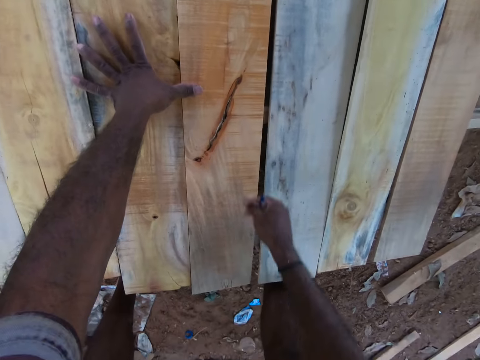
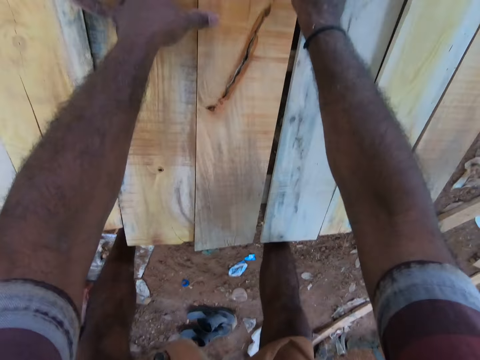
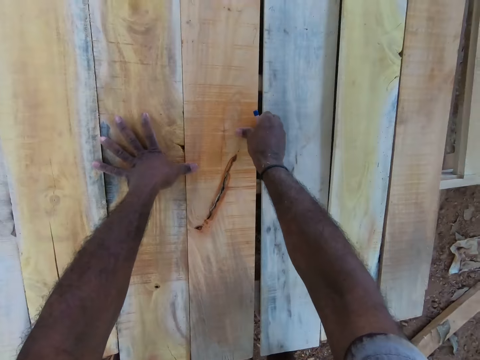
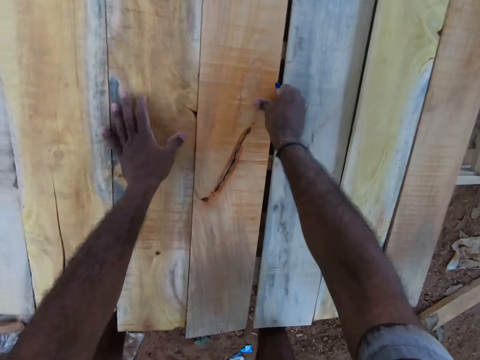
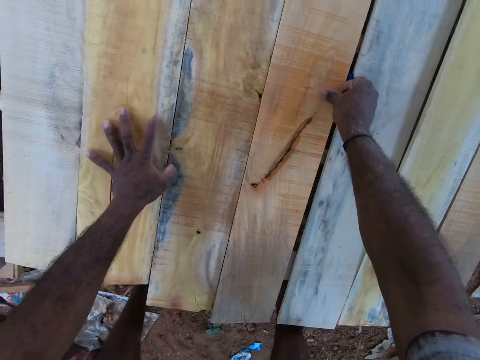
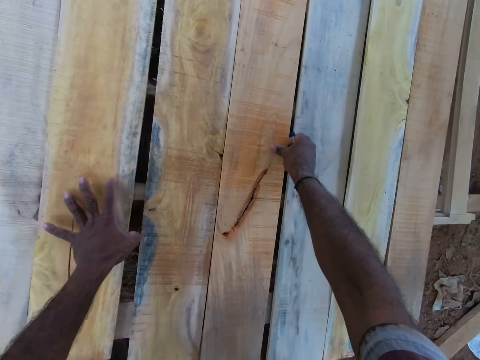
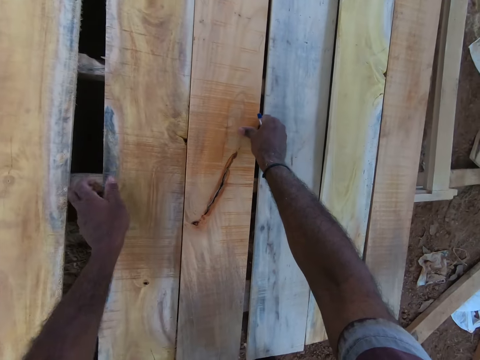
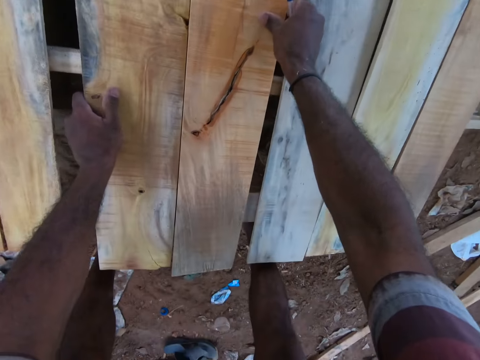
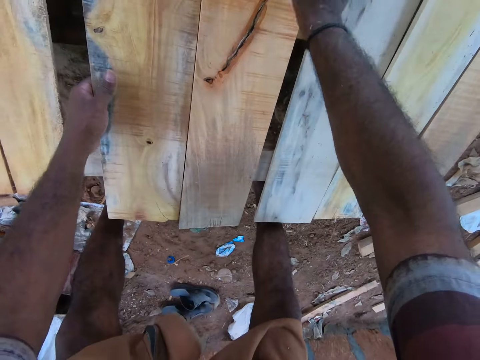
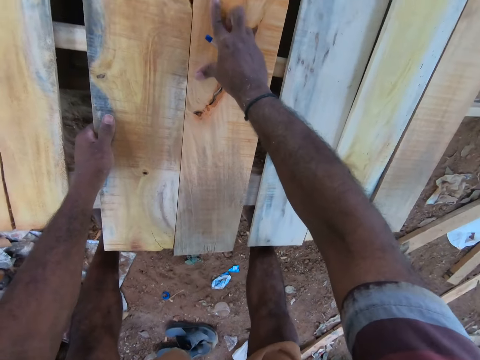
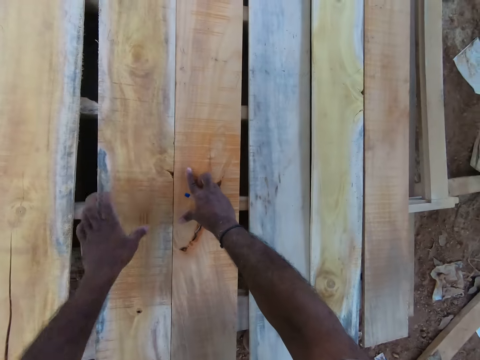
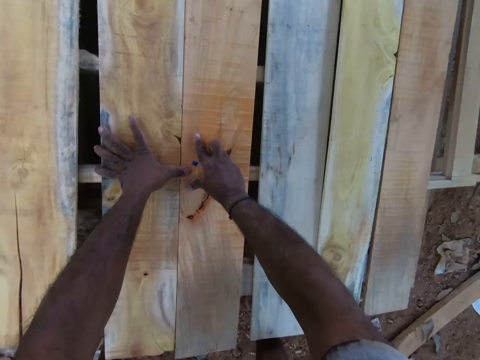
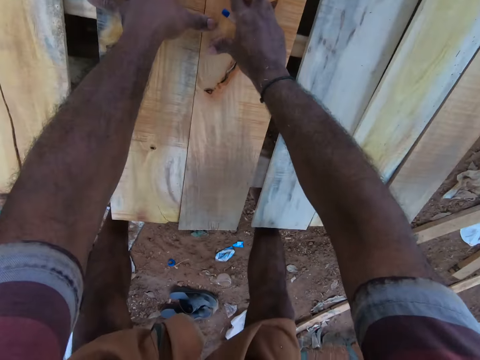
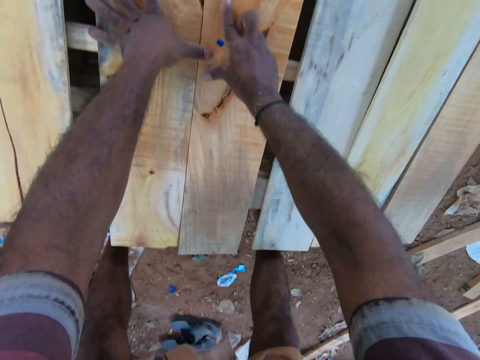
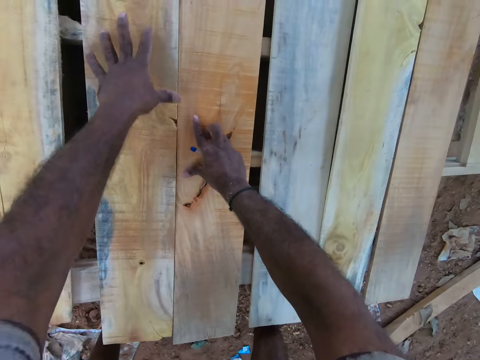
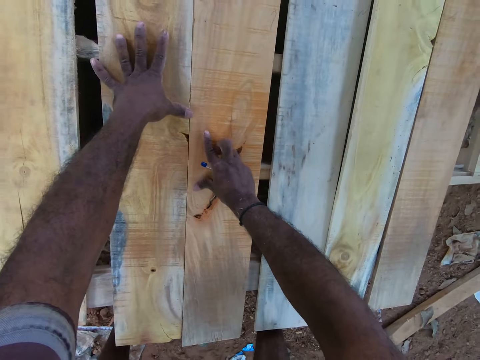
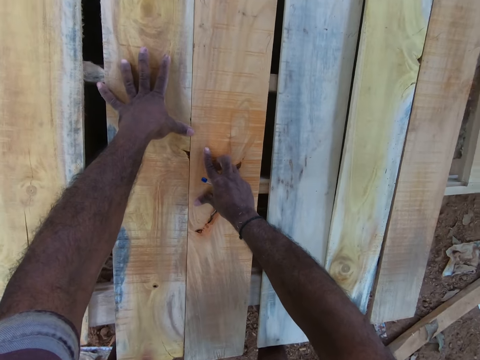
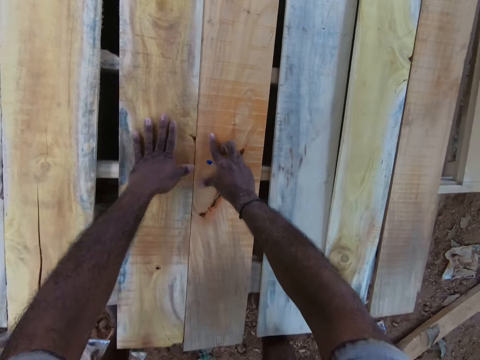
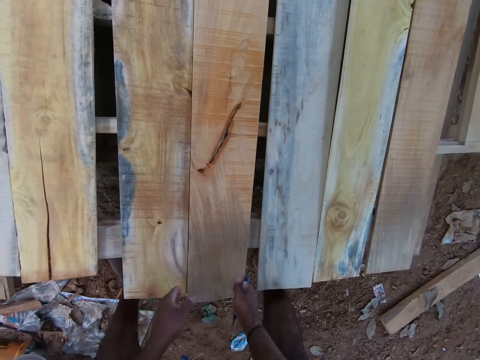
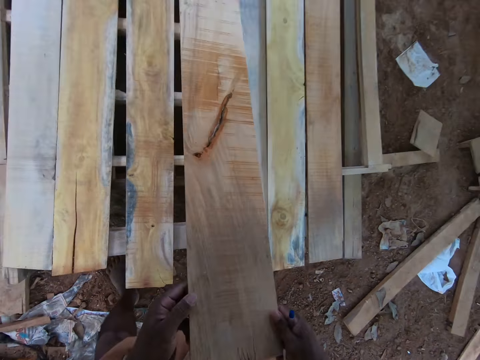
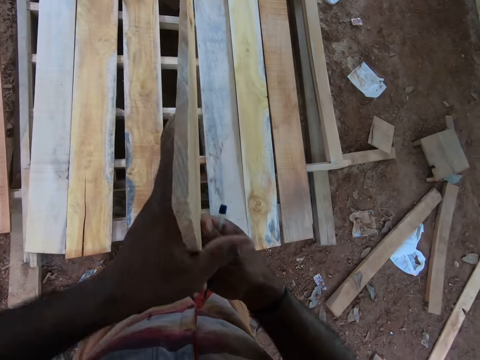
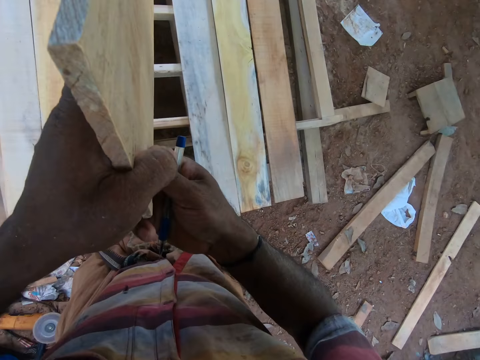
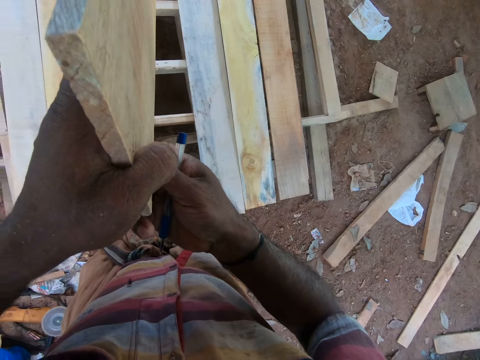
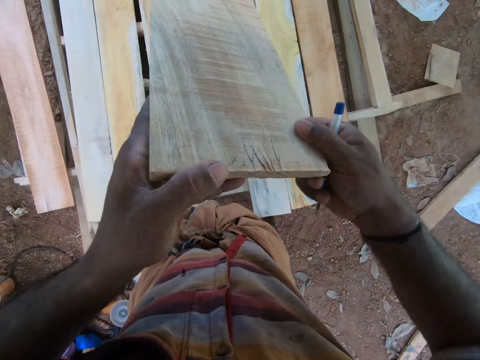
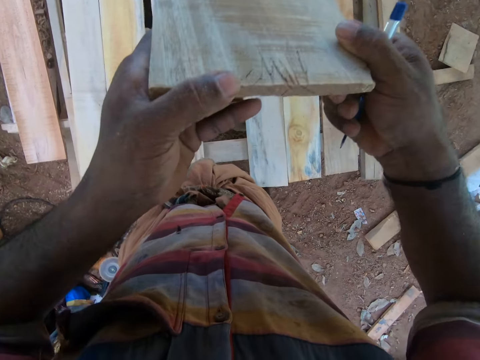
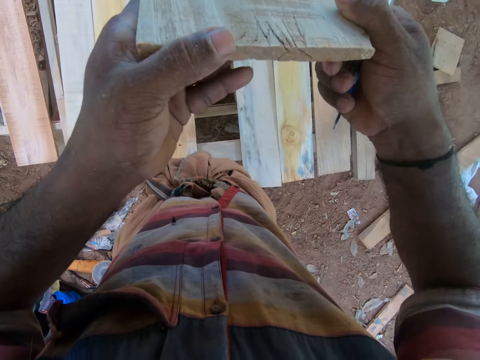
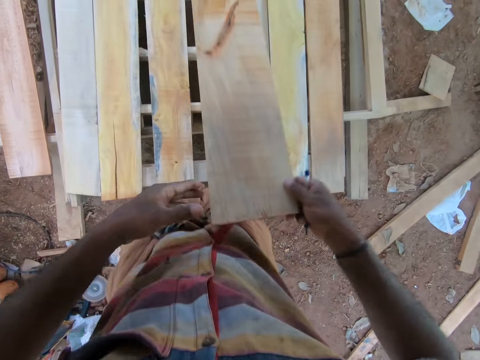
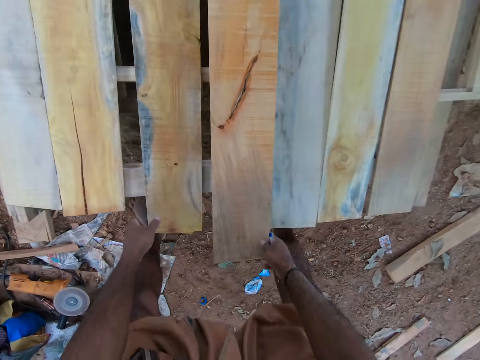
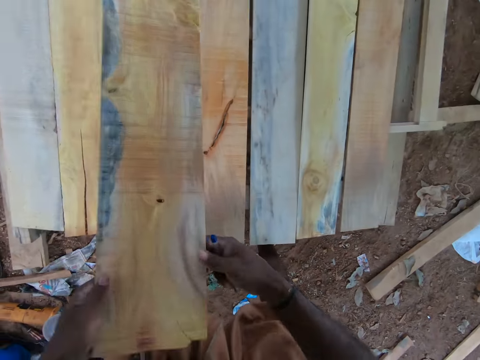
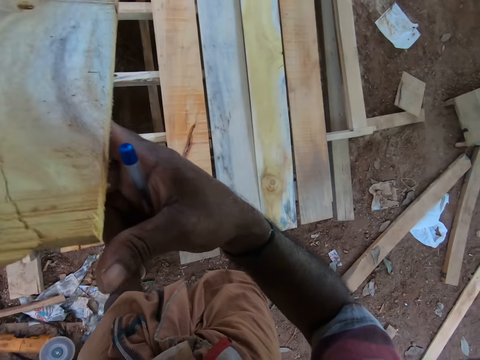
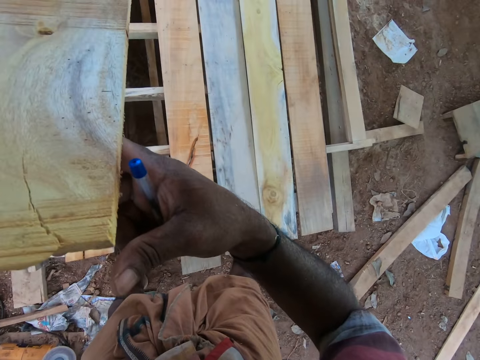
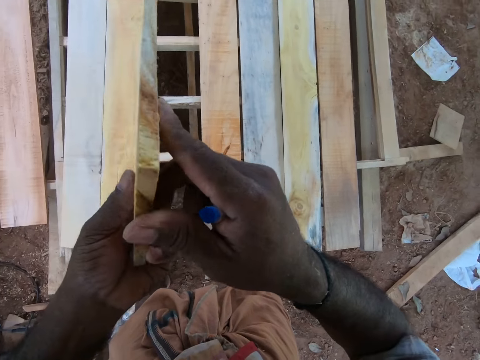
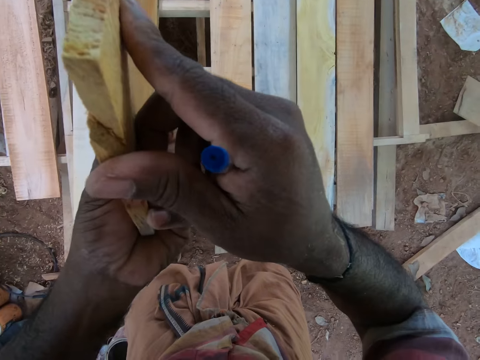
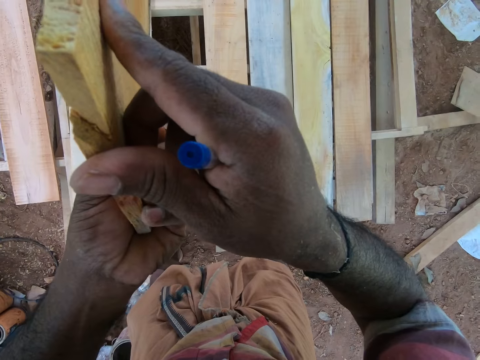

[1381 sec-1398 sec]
A man converses with the camera wearer. The camera wearer raises the plank from the pallet with both hands. He inspects the wood. He drops the plank on the pallet with both hands. He raises the plank from the pallet with his left hand. He raises the plank from the pallet with both hands. He inspects the wood.

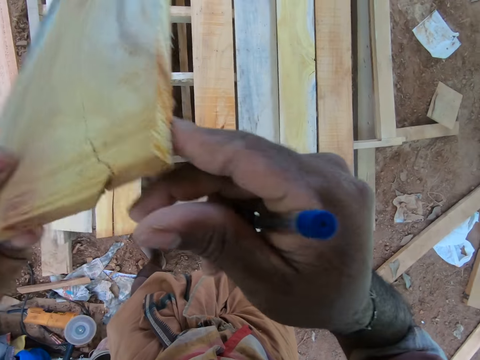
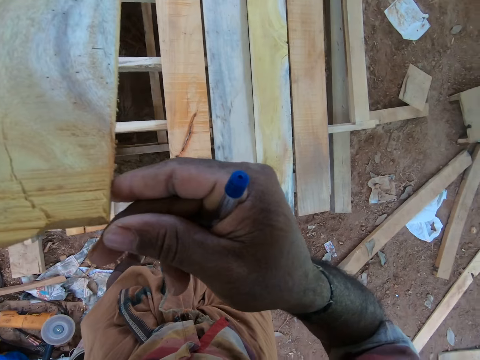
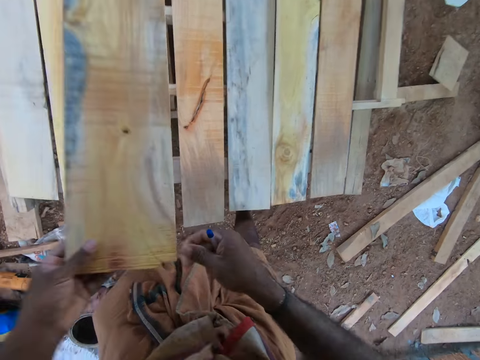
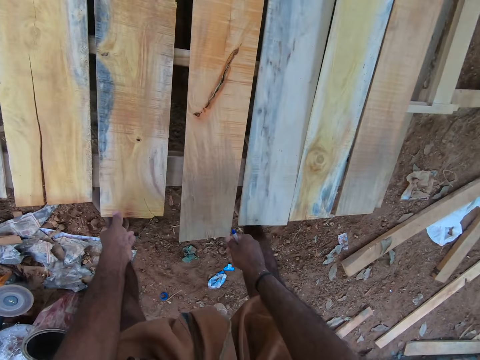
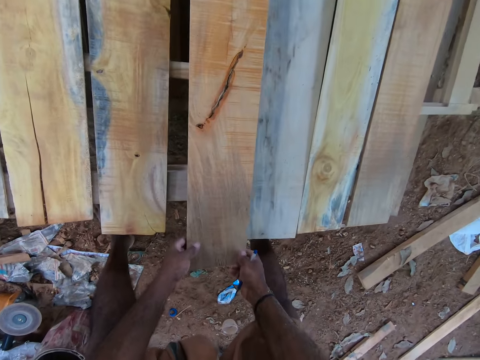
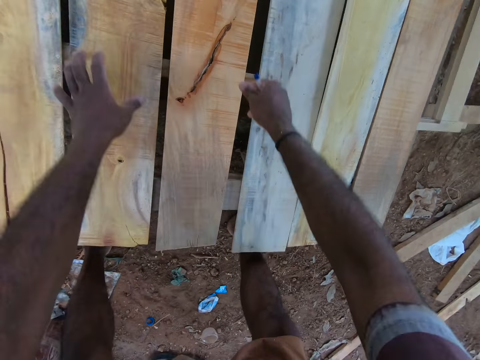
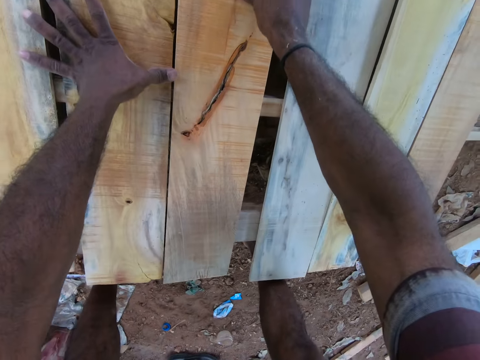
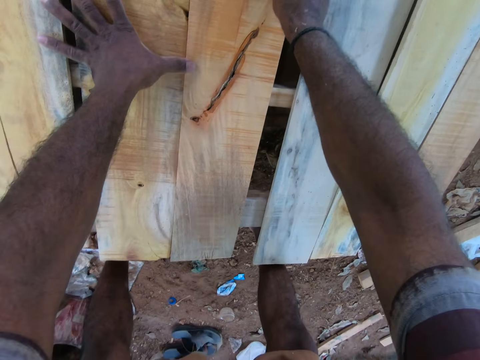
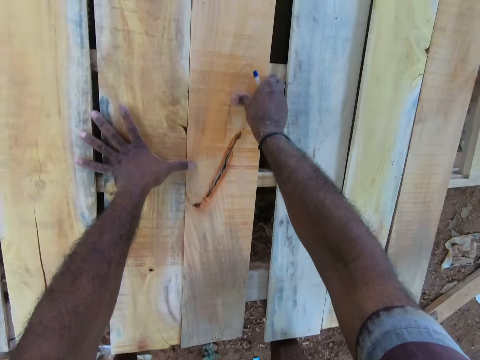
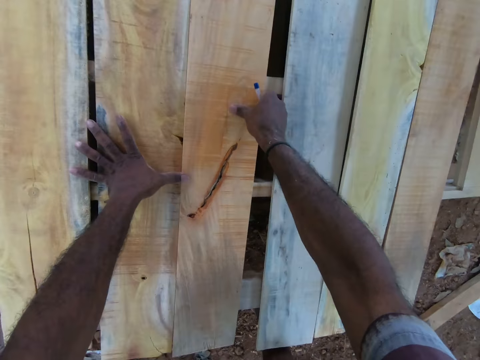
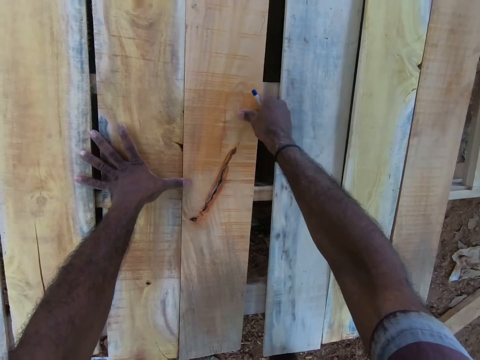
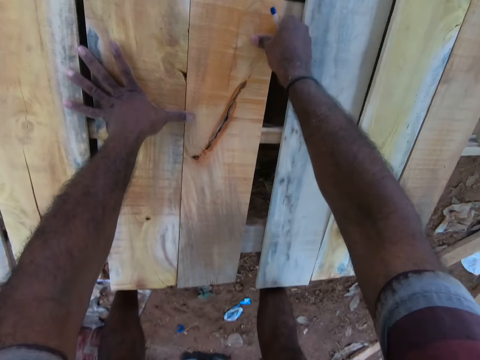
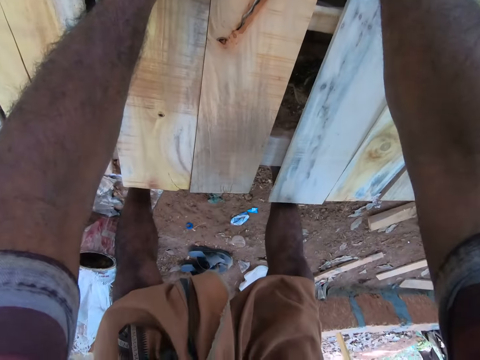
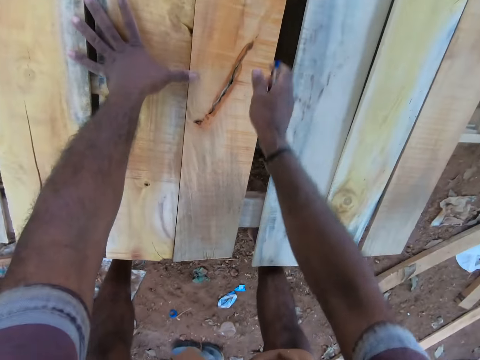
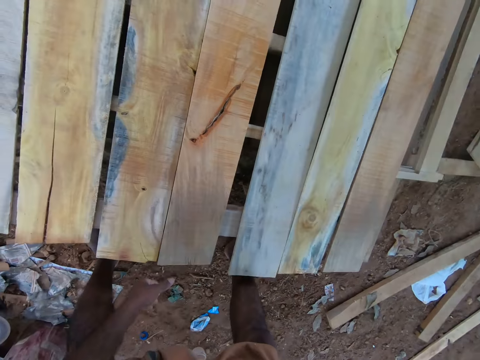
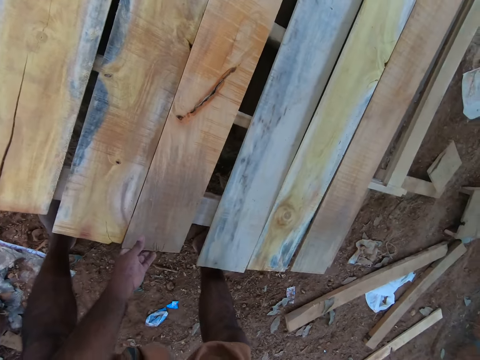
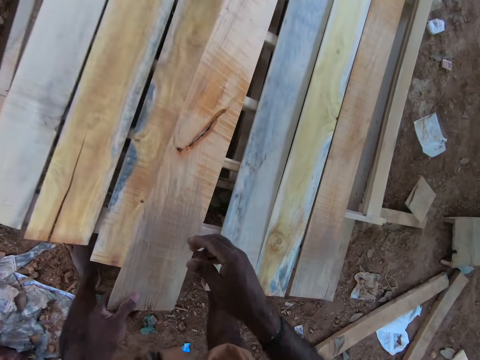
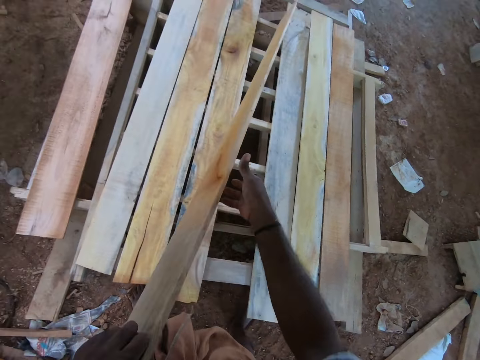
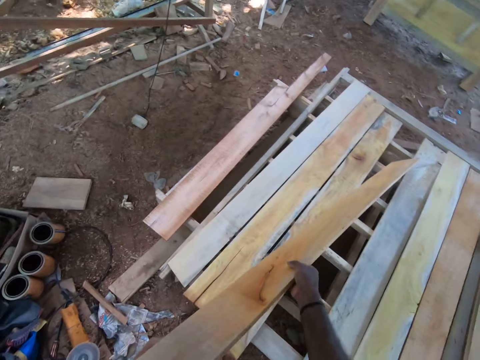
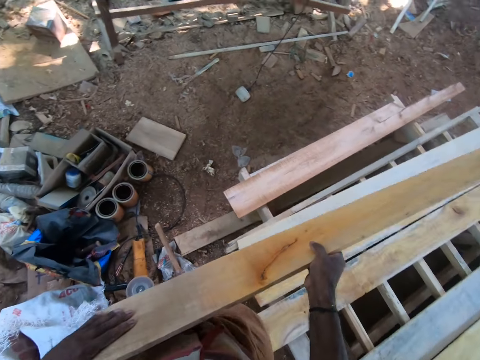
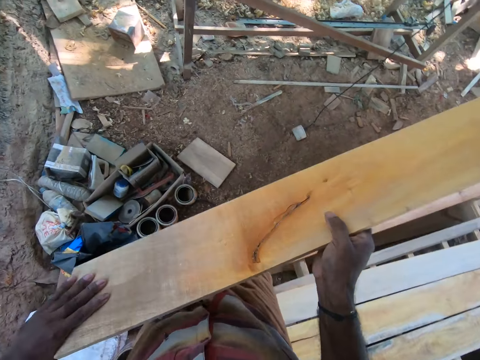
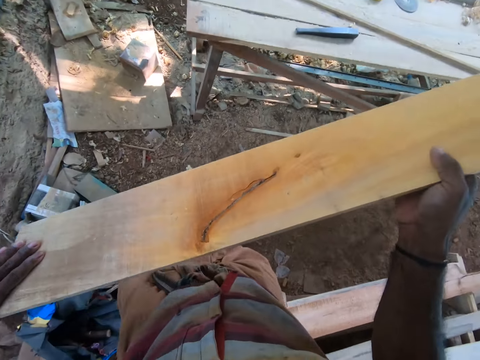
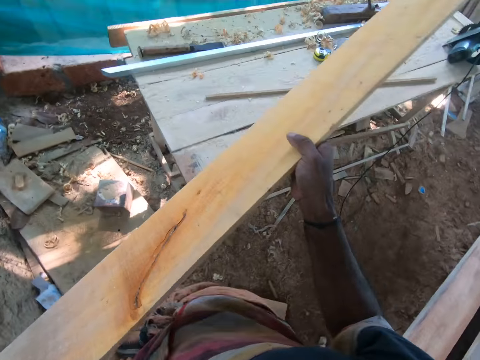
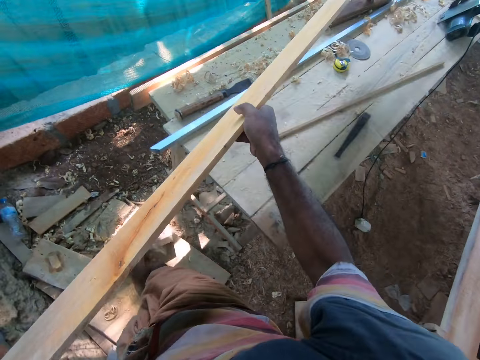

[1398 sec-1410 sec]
The camera wearer drops the plank on the pallet with his left hand. He raises the plank from the pallet with both hands. He inspects the wood on the wooden stand. He drops the plank on the pallet with both hands. He places his right hand on the pallet. He arranges the plank on the pallet with his right hand. He picks the plank from the pallet with his left hand. He carries the plank with both hands to the work bench.
